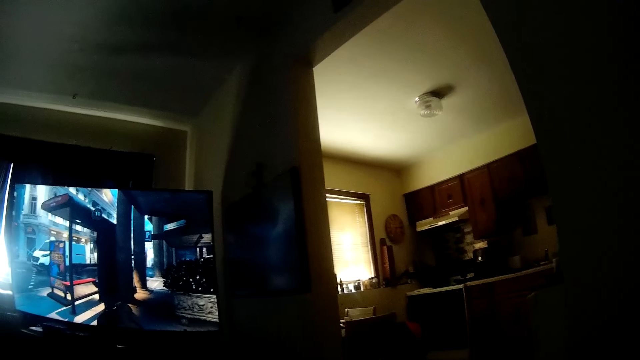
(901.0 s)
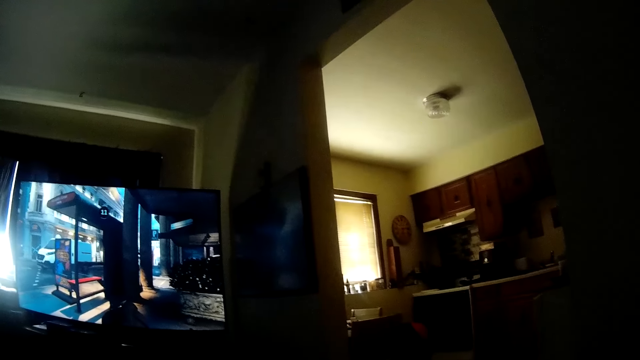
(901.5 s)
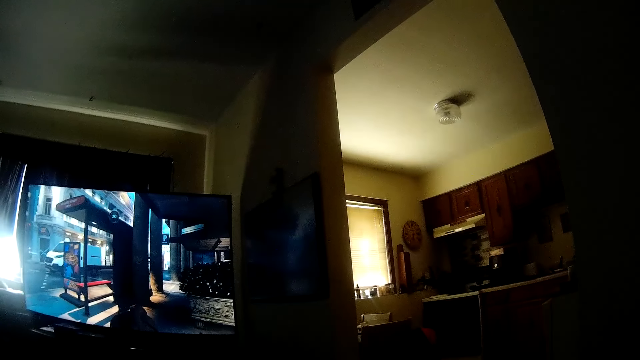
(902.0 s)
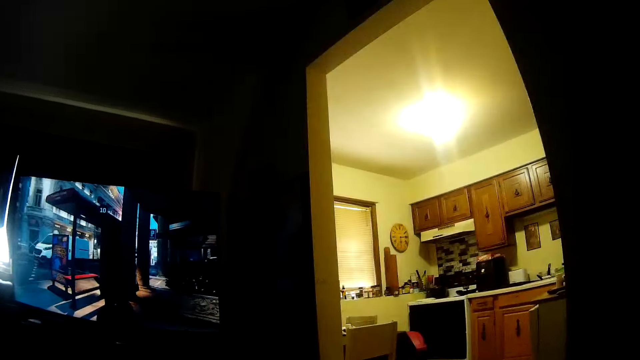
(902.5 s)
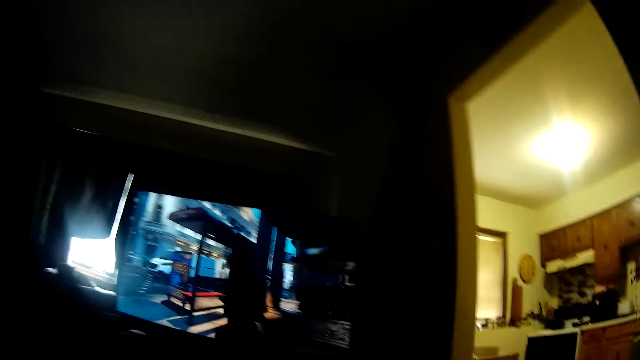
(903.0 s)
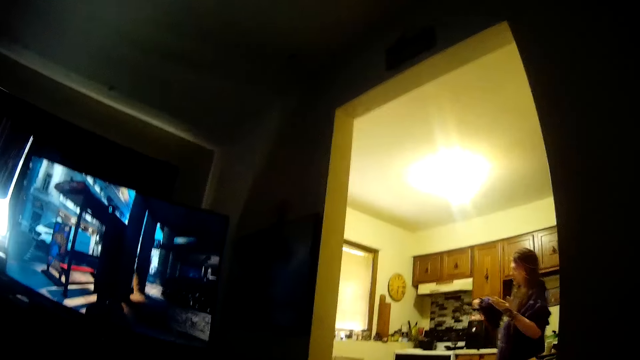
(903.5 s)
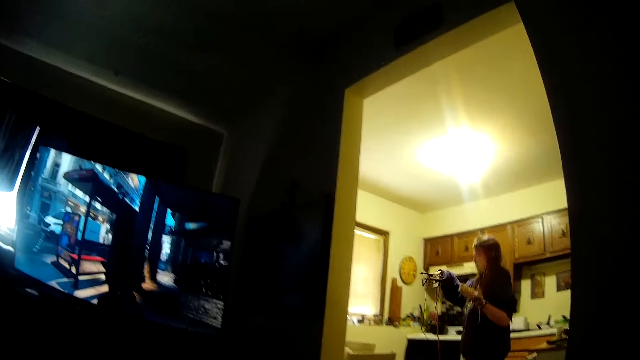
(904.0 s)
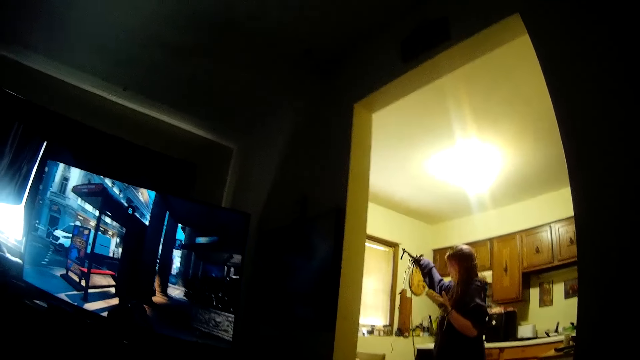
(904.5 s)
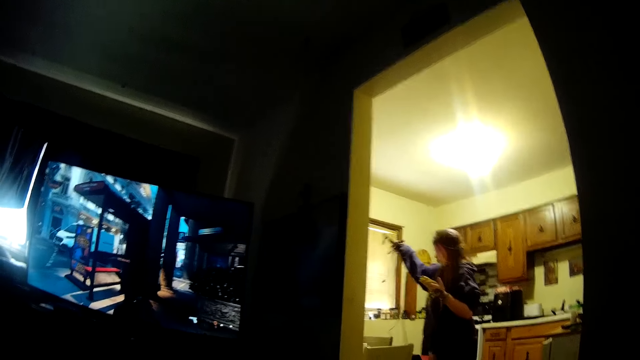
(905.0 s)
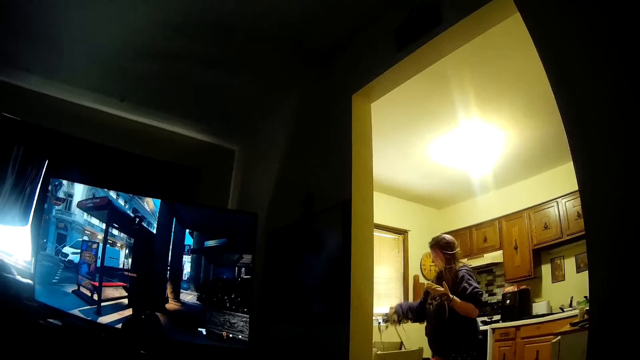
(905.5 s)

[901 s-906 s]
The woman turns on a kitchen light bulb. The camera wearer plays the video game. The woman walks into the kitchen. The woman drops an extension box on a table.

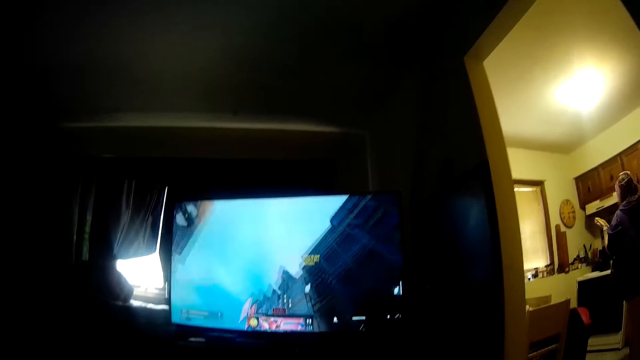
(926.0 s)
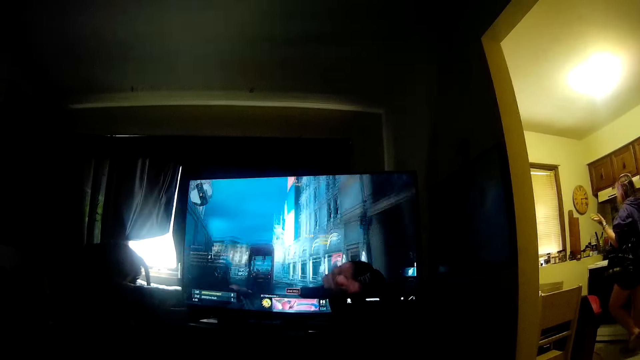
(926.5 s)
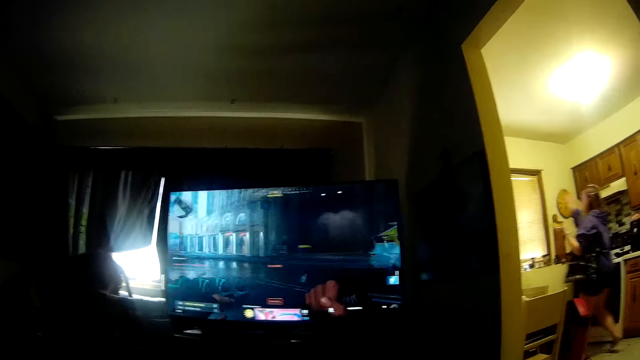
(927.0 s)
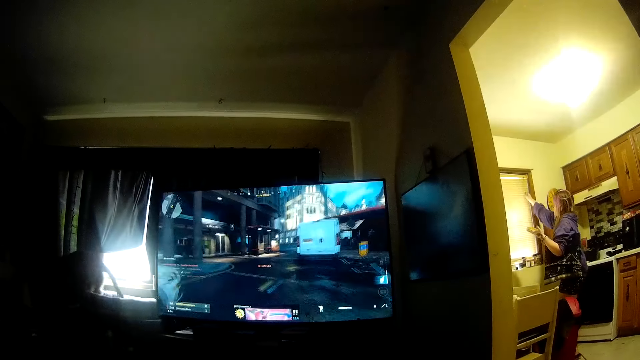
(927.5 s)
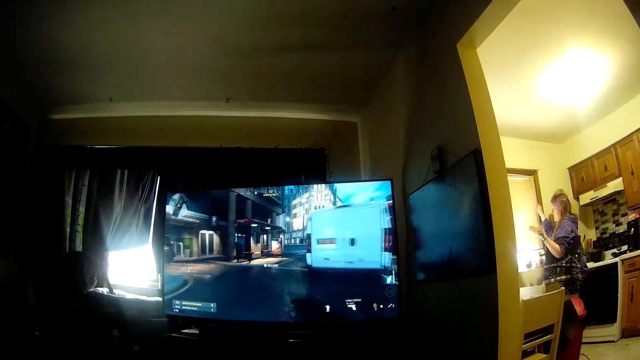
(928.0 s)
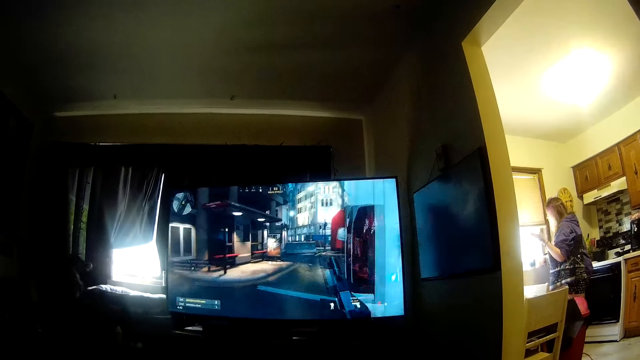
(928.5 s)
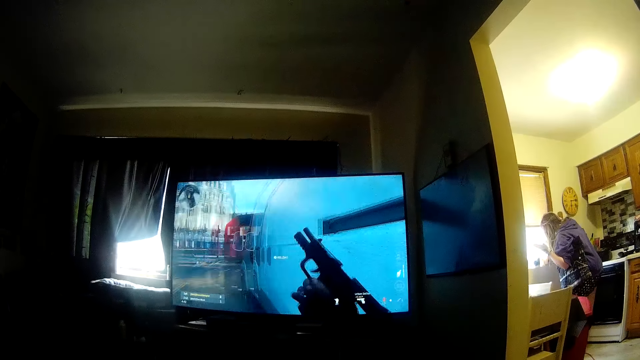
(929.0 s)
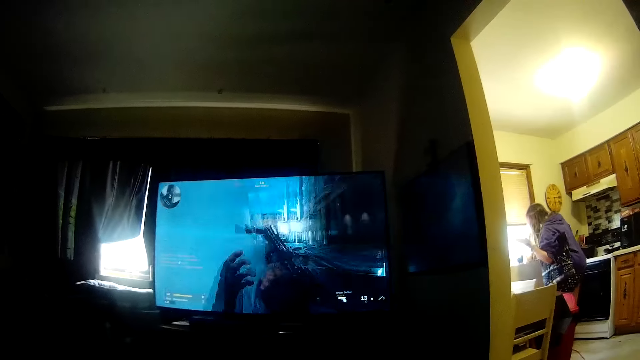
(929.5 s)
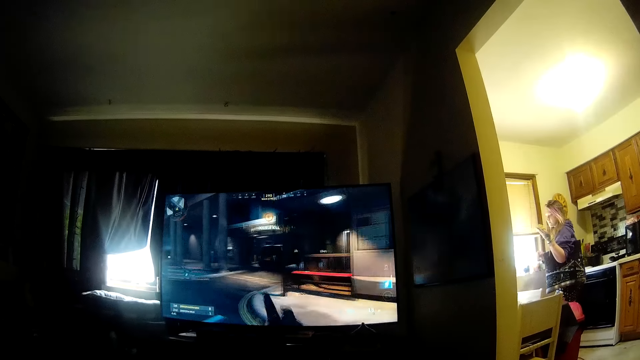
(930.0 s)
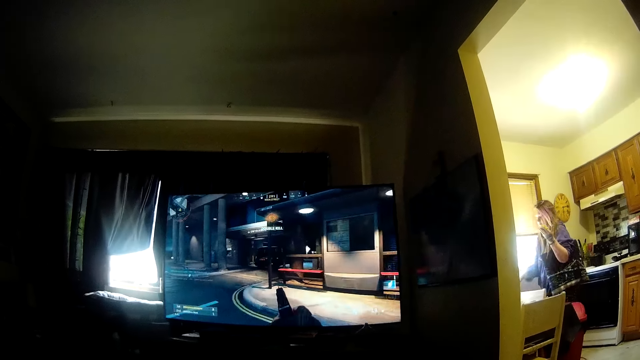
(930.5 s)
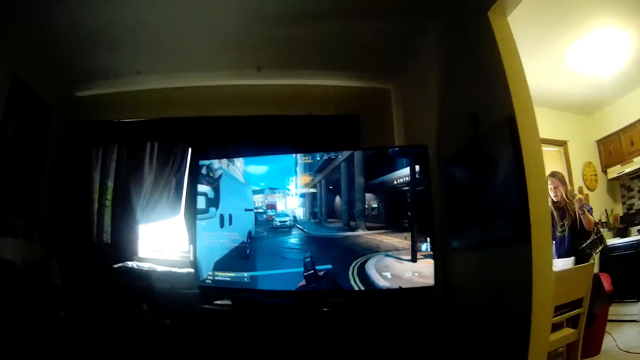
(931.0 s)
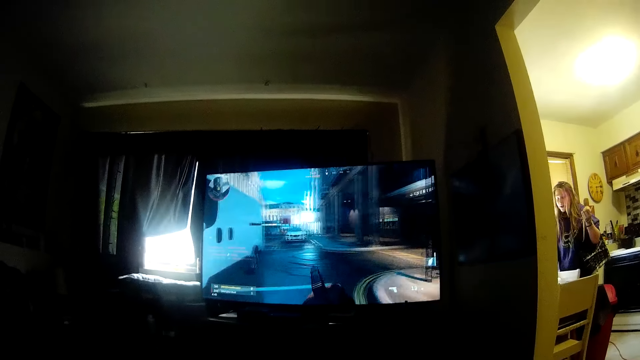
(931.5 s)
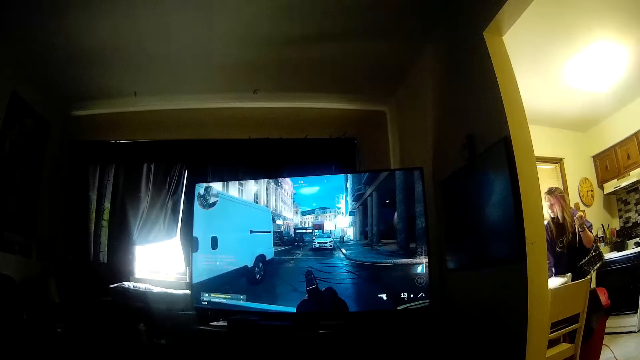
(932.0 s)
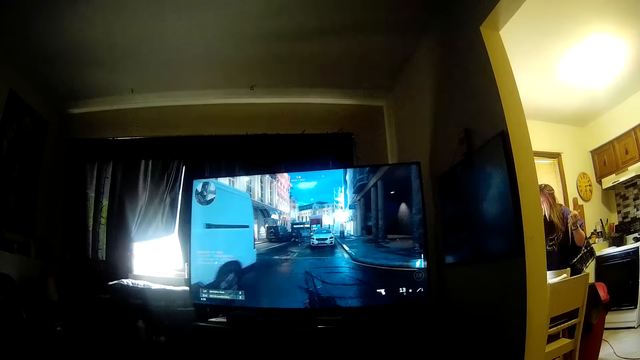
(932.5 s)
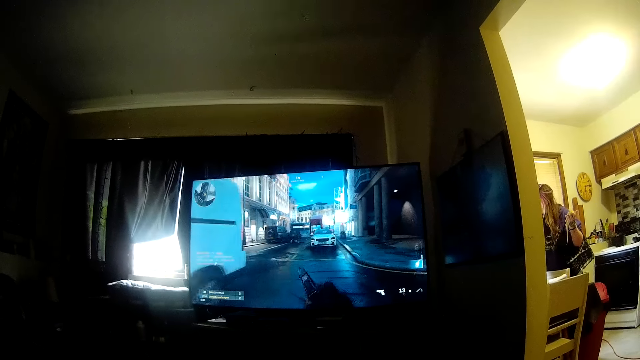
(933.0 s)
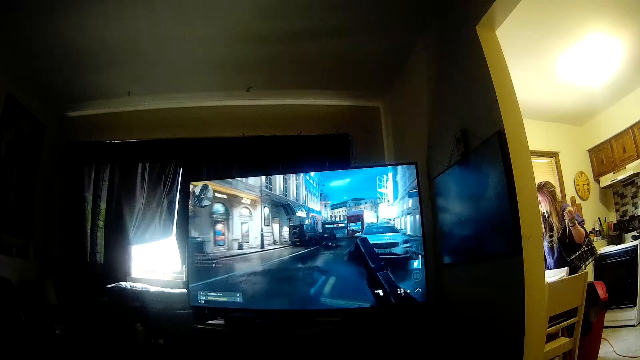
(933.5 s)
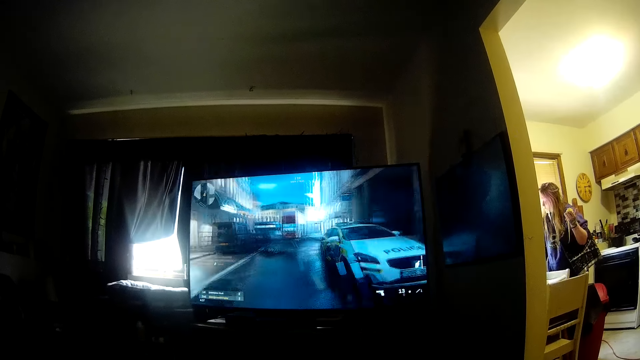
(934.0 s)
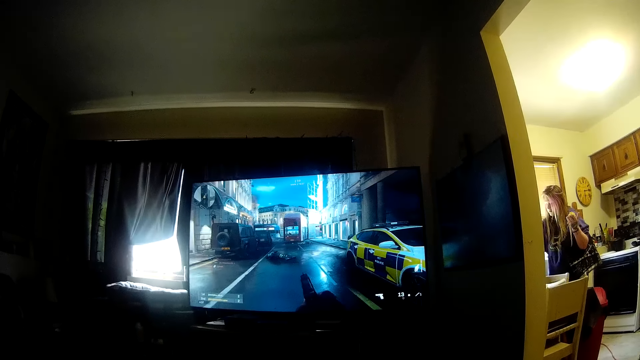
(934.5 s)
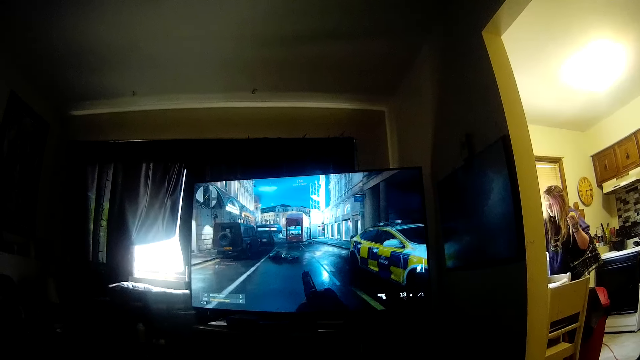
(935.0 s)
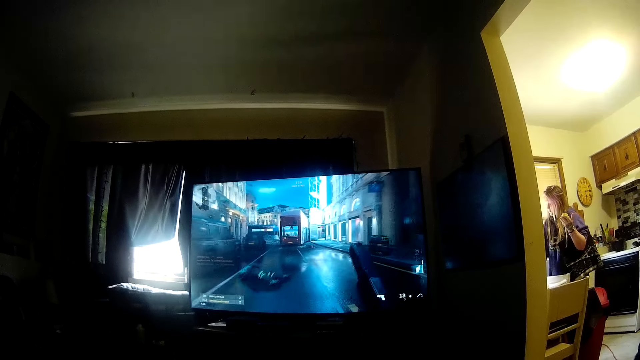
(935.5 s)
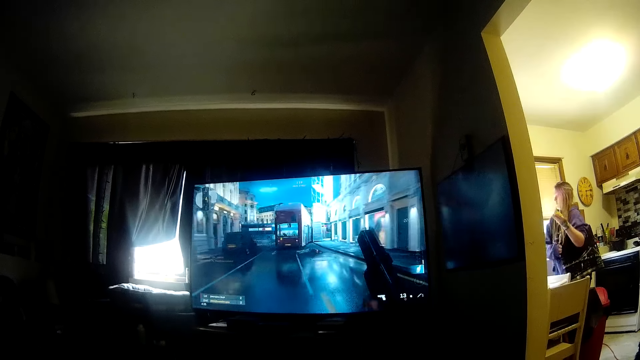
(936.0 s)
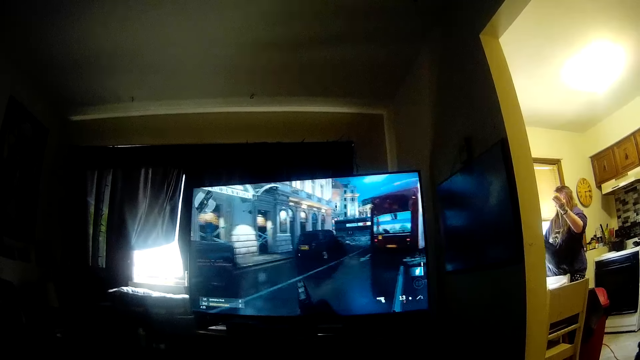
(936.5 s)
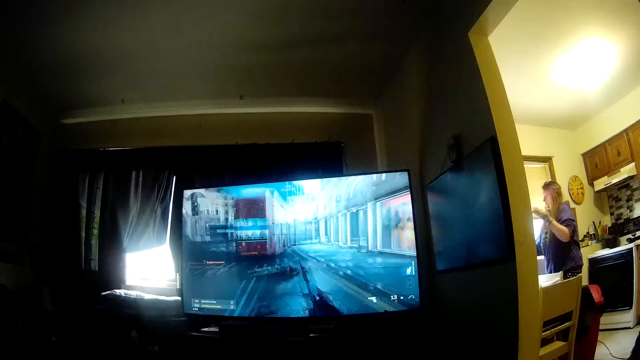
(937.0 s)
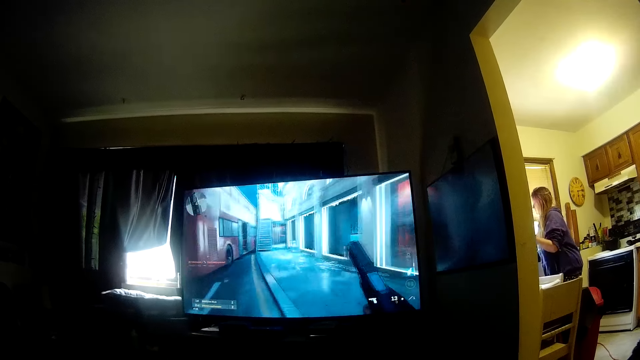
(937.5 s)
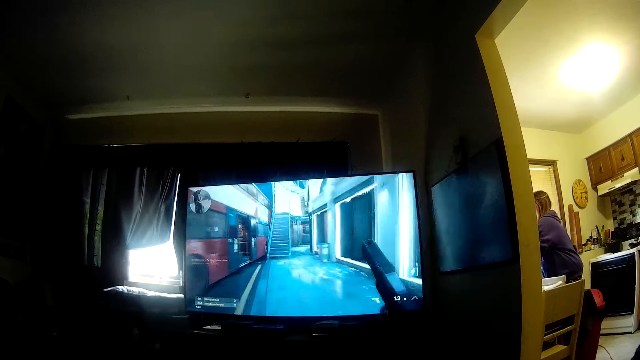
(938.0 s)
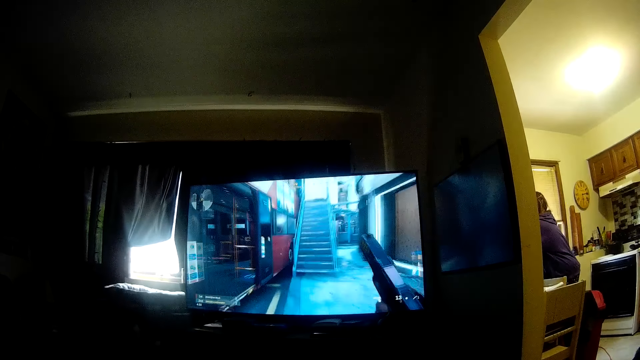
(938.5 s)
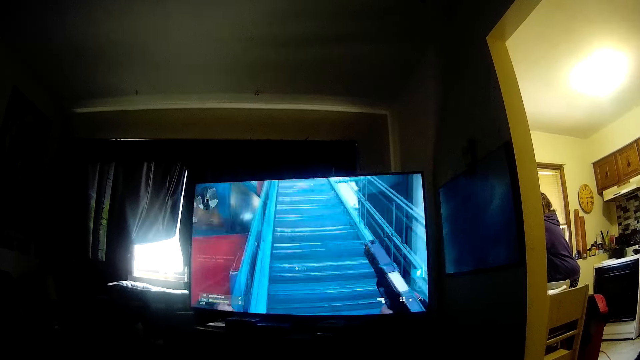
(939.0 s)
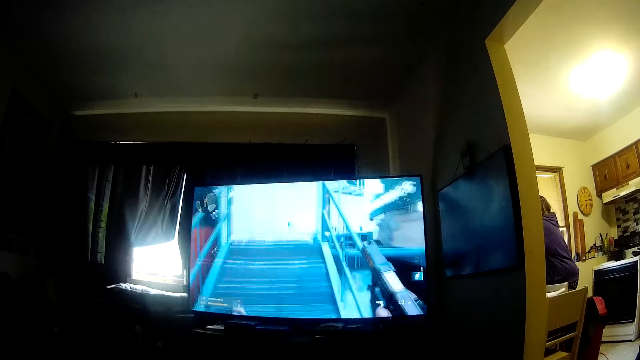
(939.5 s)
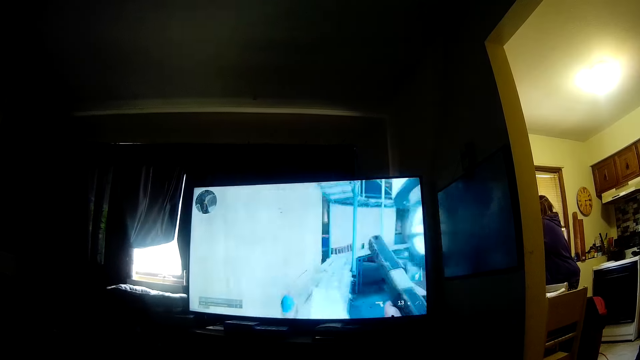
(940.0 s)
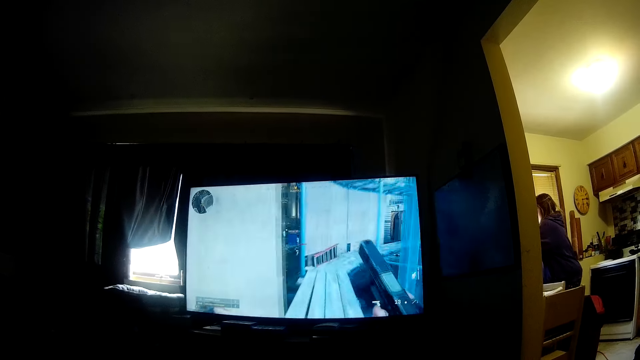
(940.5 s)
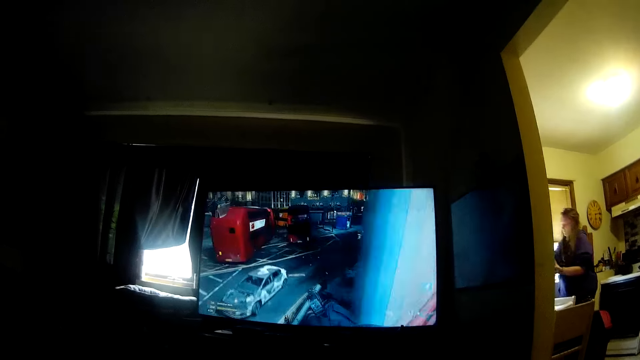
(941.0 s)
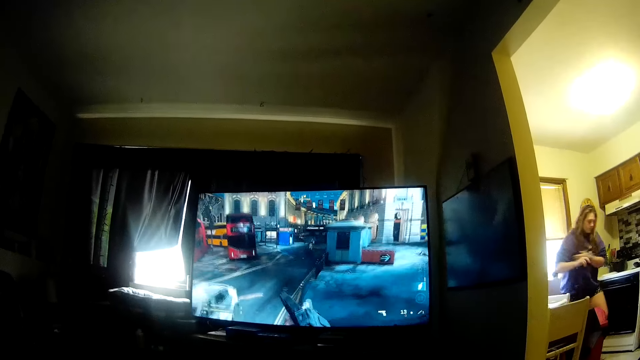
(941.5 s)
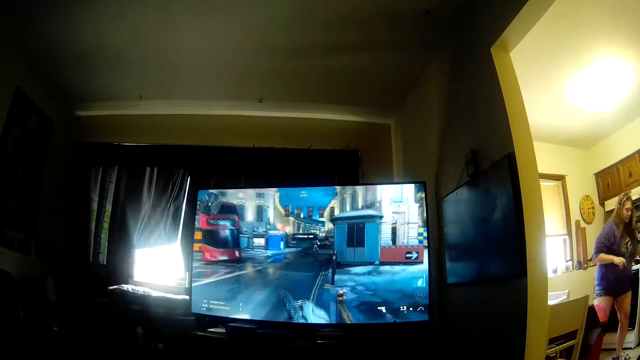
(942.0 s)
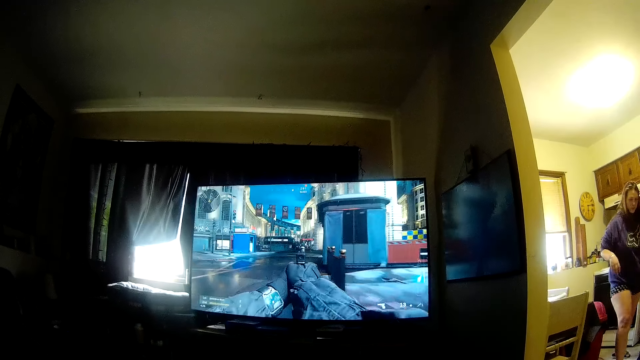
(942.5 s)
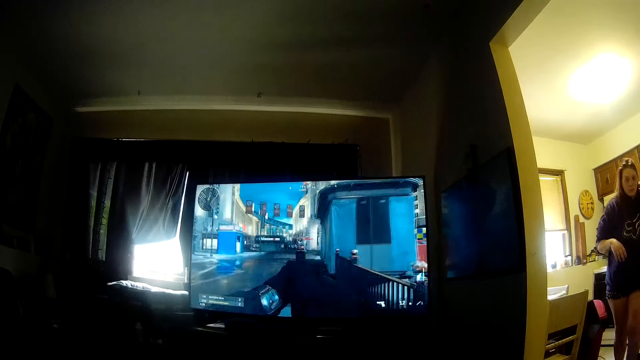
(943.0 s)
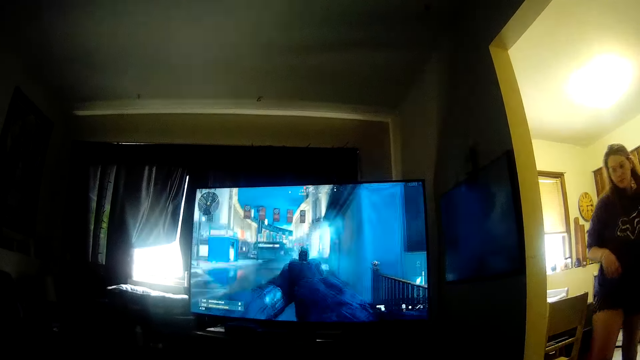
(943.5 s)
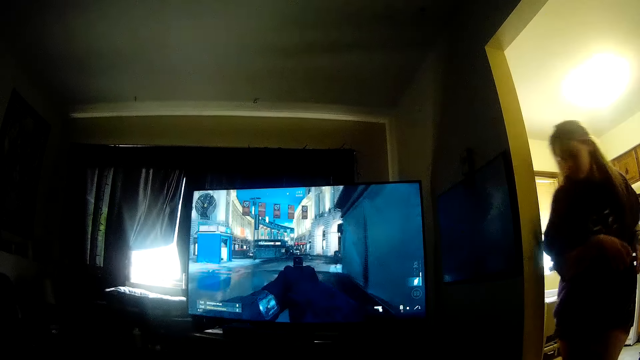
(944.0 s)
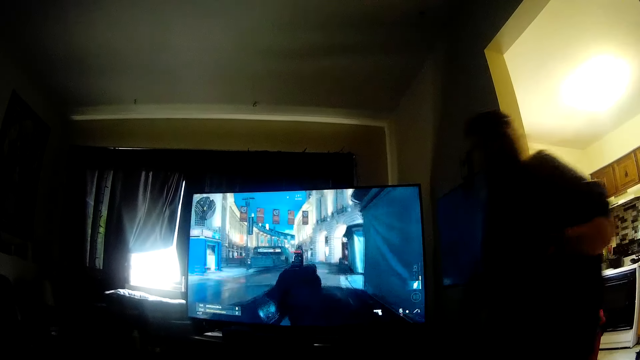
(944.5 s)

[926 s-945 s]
The woman opens a window blind. The woman picks up something. The woman puts something down. The woman walks into the living room.
